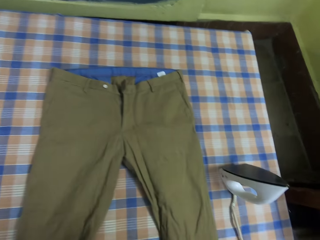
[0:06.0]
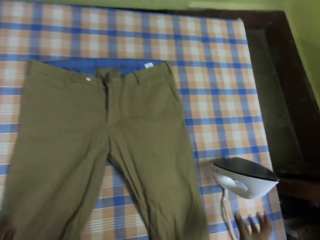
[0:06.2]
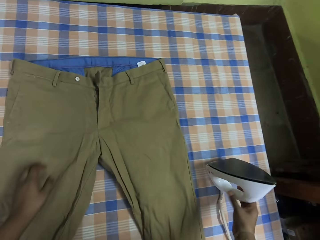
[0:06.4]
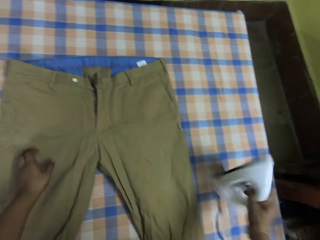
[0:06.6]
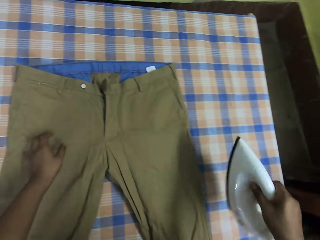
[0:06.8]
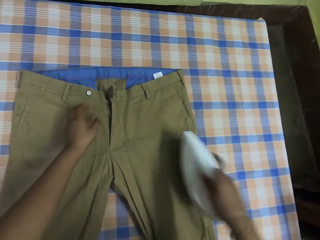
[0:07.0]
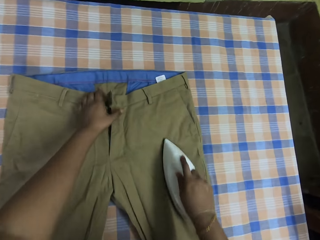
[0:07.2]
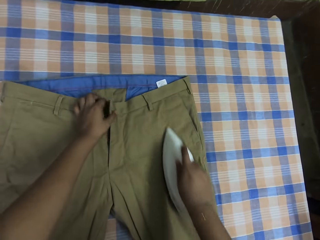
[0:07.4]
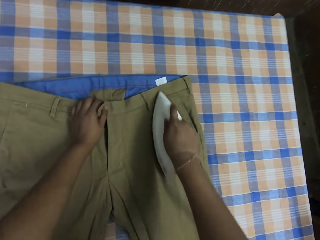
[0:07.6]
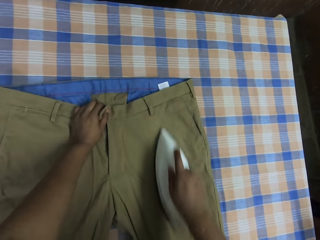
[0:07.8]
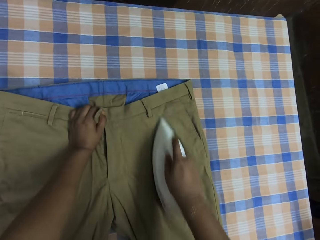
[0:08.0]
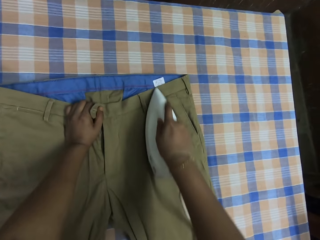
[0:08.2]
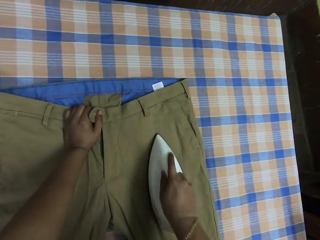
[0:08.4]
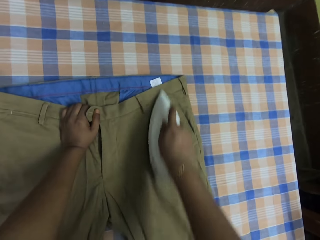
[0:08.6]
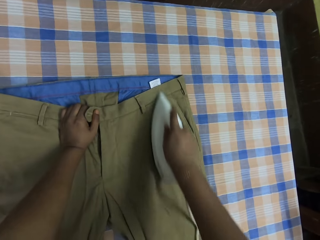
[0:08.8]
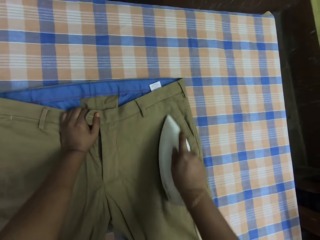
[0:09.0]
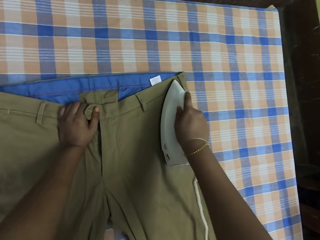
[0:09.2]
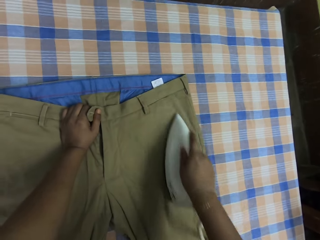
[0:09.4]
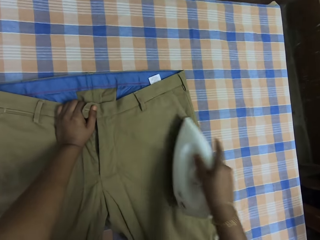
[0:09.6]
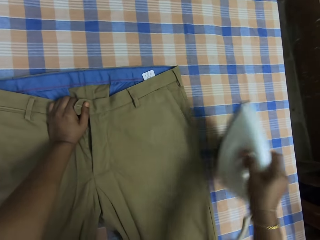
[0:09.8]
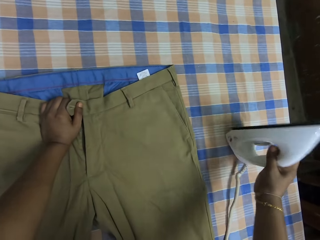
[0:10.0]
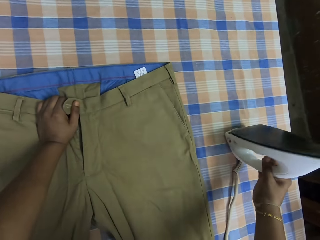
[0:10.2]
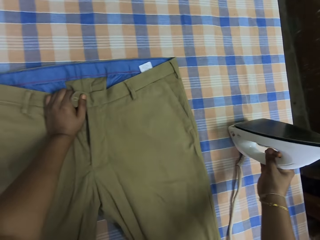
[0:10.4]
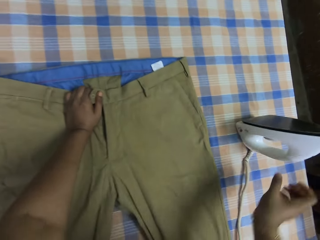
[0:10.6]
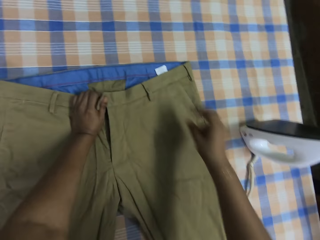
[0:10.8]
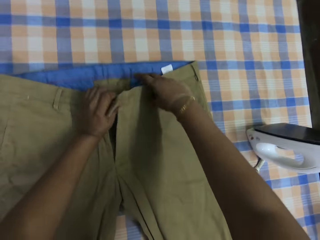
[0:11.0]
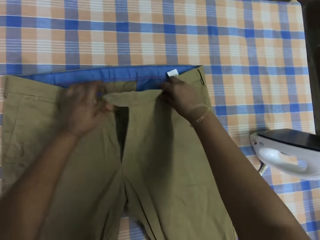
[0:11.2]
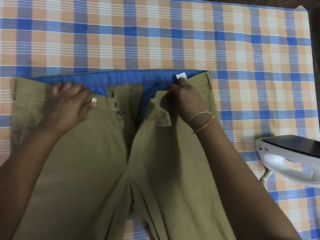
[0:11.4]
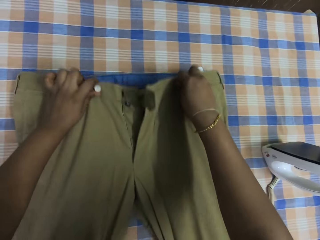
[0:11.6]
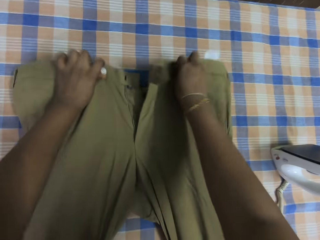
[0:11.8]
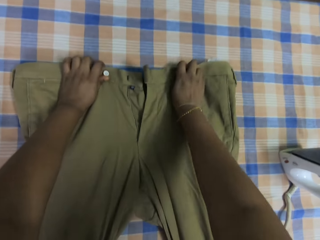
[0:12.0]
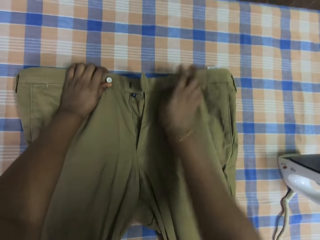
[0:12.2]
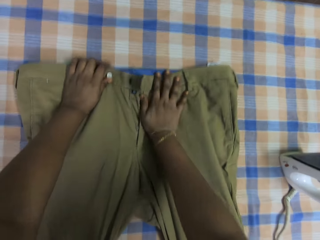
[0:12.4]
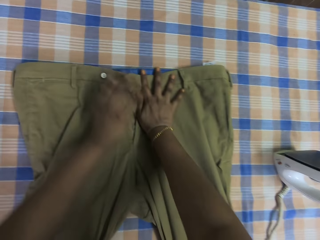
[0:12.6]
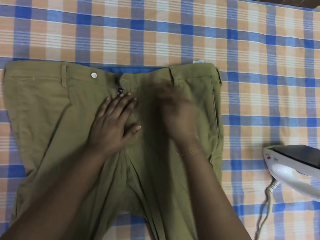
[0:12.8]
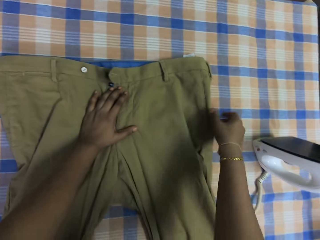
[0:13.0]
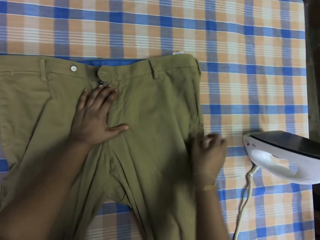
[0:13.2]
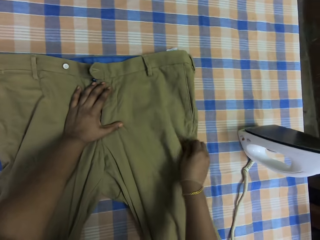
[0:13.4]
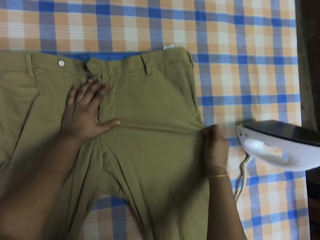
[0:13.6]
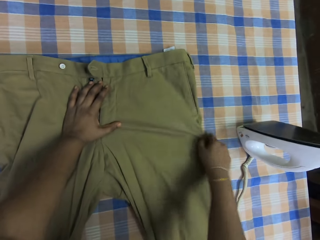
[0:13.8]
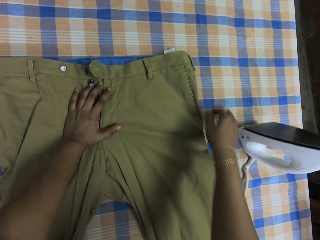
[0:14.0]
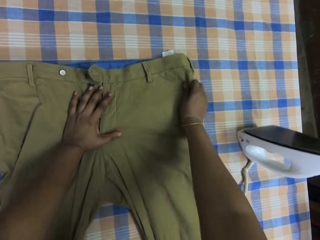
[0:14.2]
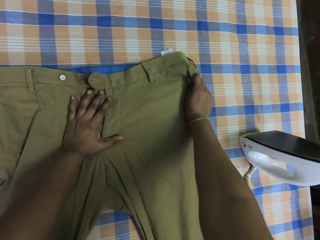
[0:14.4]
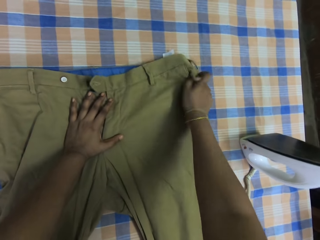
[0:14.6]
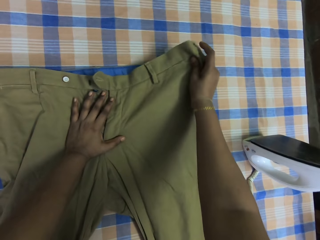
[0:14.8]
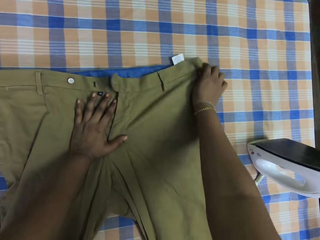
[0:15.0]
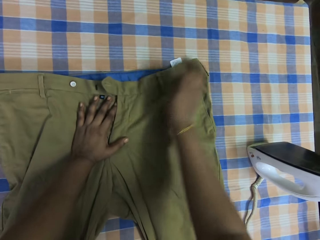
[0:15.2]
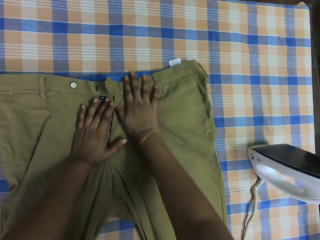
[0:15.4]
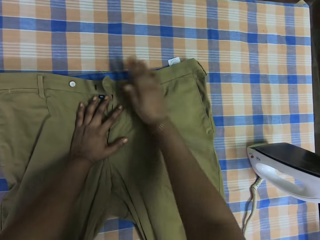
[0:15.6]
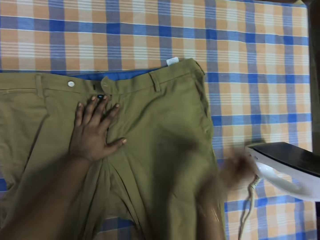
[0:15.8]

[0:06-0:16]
The camera wearer takes an iron or iron box from the table. They hold the trousers and iron the trousers with the iron box. They put the iron box on the table, hold the trousers, and straighten the trousers on the table.

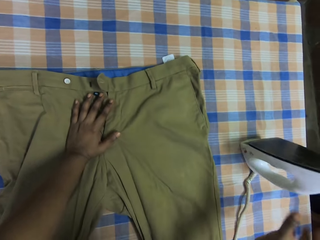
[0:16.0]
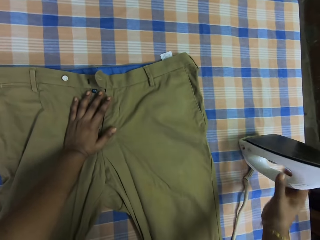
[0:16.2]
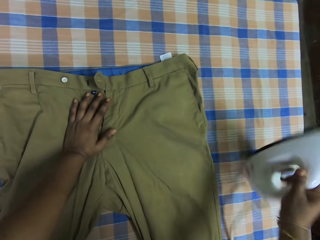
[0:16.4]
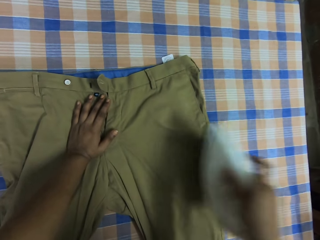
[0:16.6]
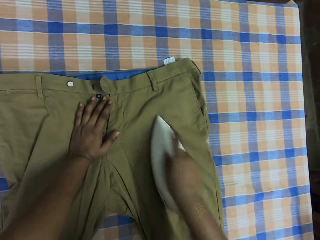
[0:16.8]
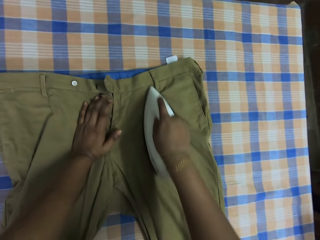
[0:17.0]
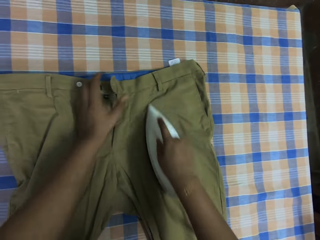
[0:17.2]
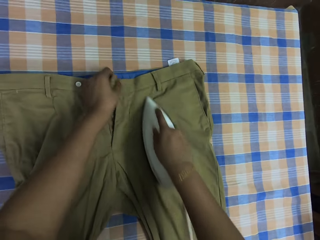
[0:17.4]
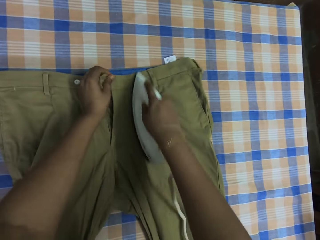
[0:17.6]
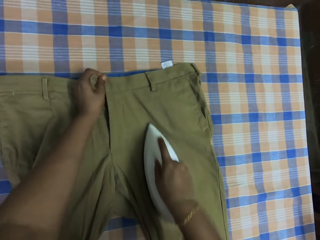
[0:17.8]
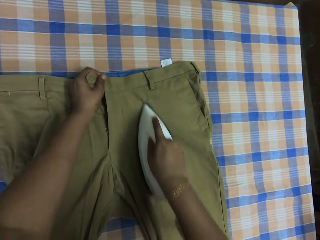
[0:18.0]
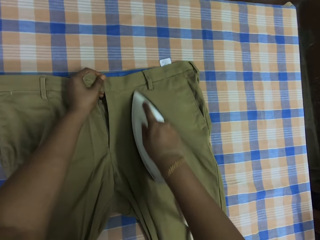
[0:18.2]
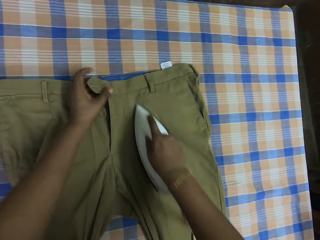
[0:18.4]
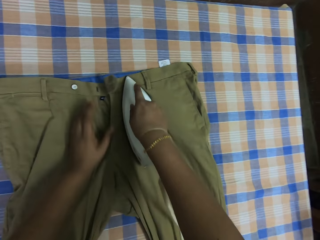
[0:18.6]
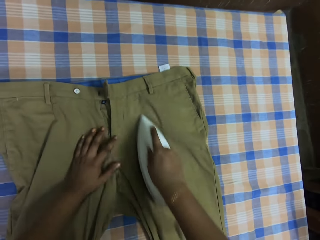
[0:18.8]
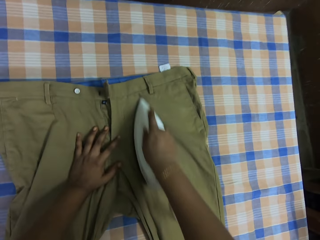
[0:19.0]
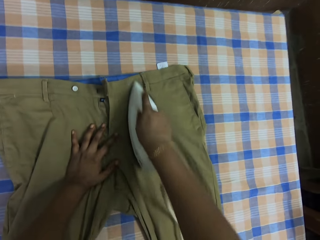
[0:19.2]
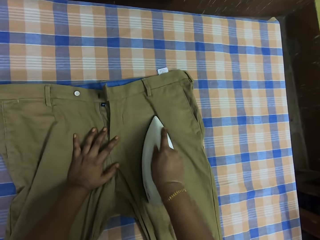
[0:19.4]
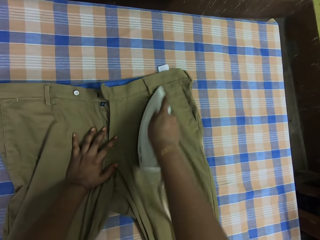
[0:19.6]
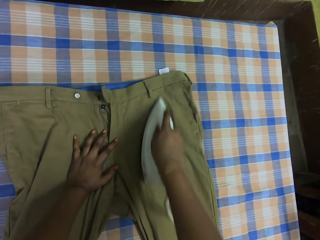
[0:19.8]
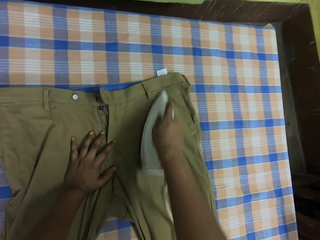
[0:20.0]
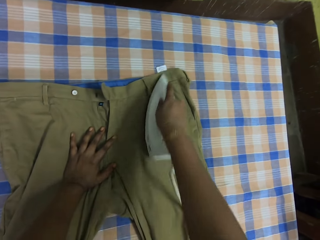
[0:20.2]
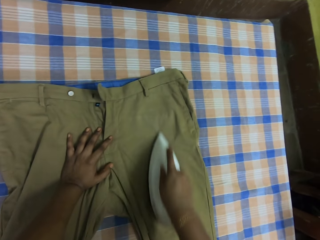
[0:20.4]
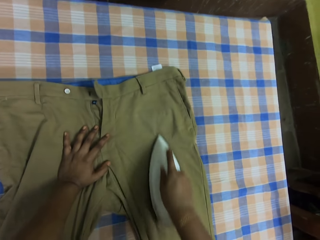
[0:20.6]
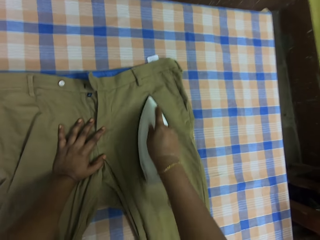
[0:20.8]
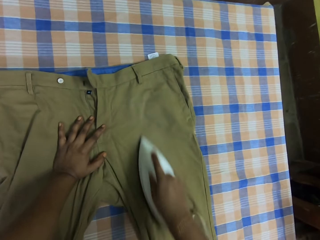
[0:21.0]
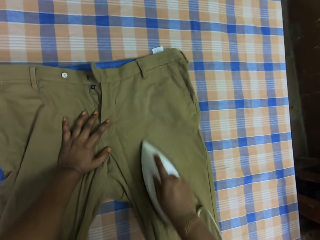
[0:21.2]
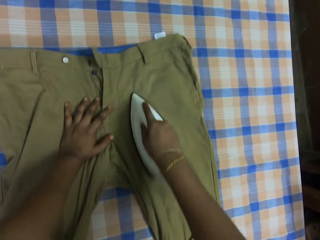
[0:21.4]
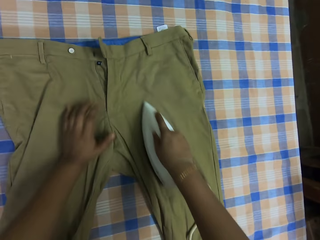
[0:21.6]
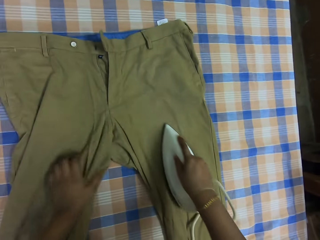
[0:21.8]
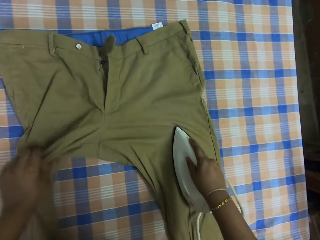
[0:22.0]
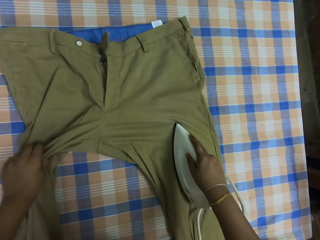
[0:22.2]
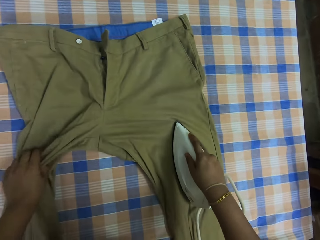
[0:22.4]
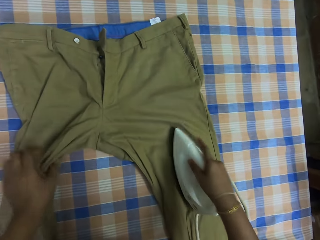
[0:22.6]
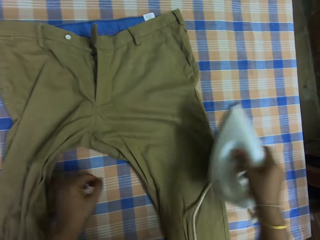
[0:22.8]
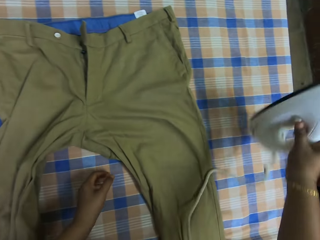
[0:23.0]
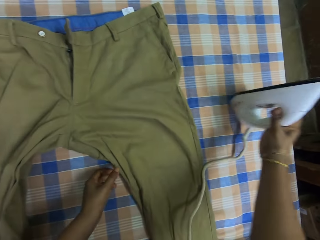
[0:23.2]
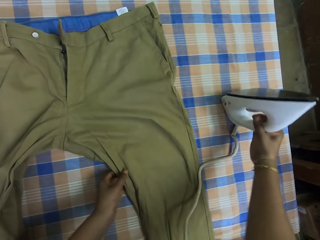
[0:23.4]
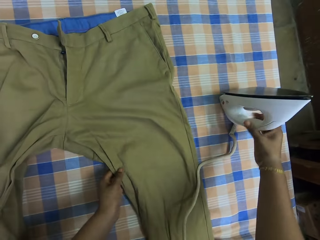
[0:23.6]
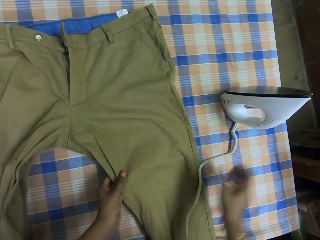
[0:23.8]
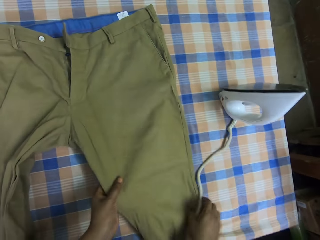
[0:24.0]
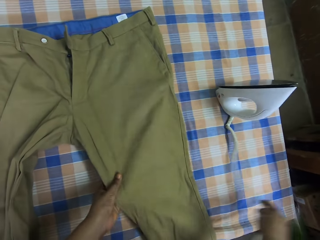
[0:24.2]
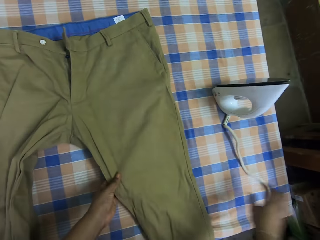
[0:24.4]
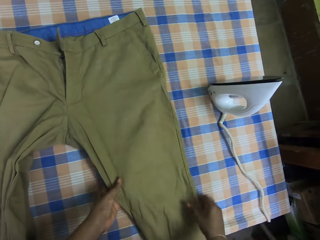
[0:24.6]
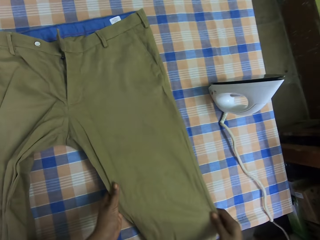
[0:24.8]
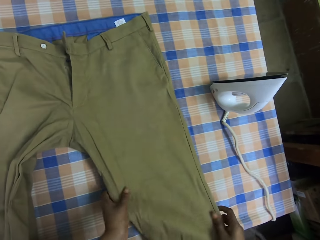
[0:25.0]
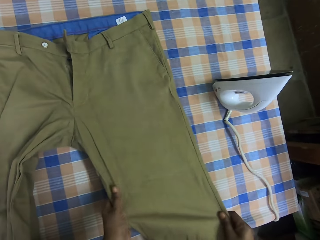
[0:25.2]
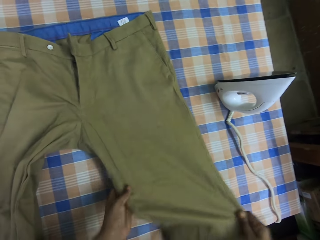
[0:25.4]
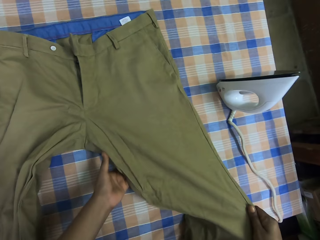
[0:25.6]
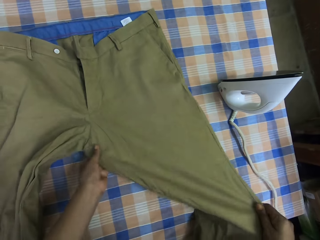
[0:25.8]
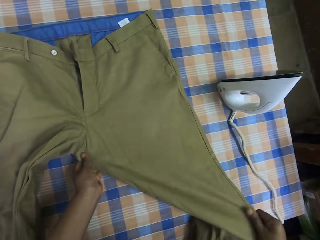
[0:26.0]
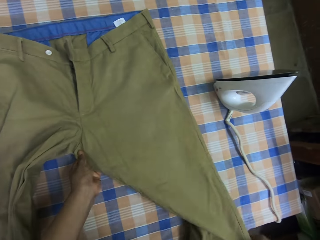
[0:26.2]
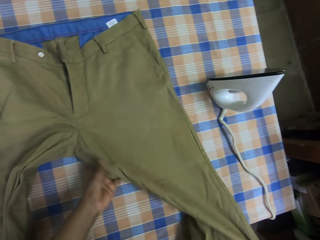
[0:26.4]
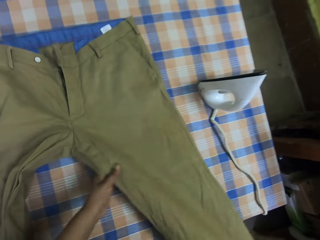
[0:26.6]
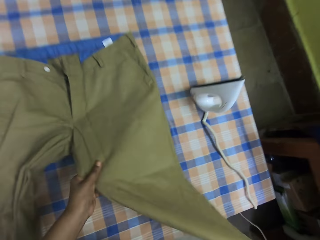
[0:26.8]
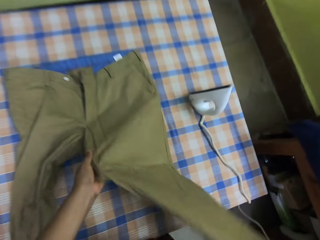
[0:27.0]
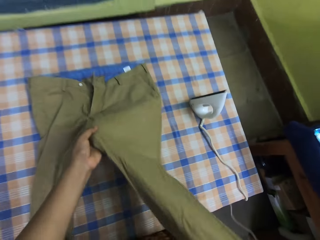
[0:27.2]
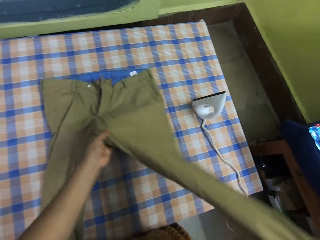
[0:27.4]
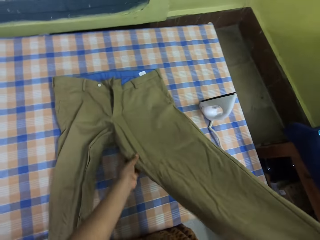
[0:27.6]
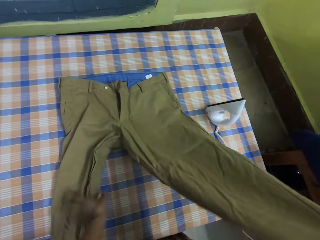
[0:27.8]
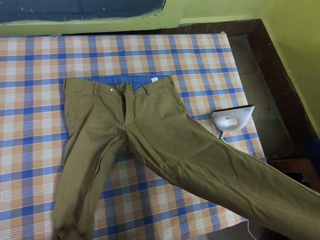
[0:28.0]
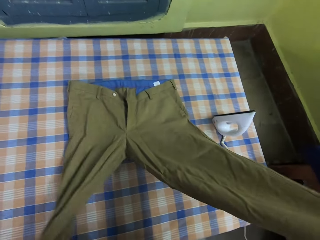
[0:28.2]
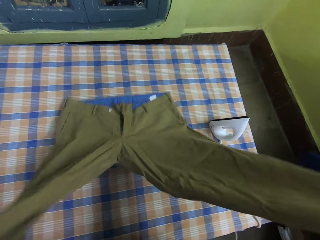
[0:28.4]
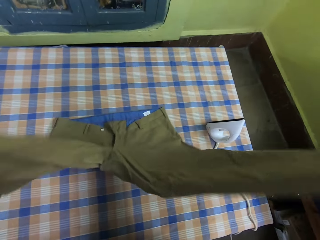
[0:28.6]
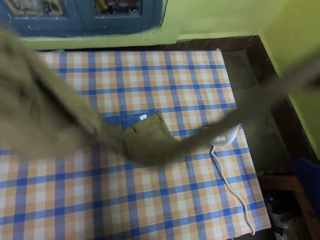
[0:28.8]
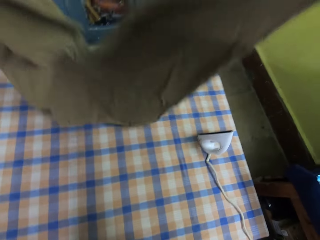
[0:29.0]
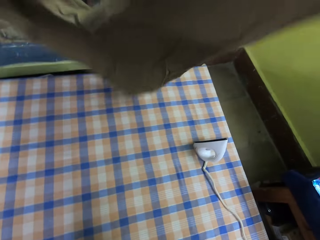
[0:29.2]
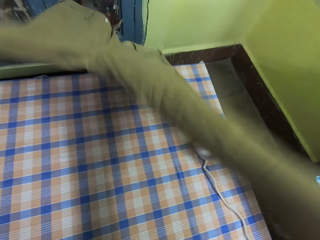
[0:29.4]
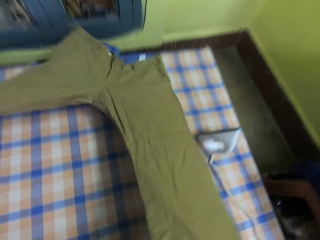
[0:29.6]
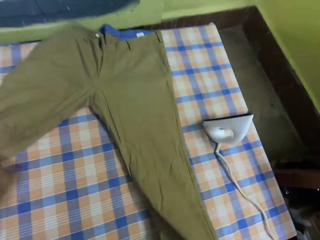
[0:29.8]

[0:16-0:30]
The camera wearer takes an iron or iron box from the table and holds the trousers. They iron the trousers with the iron box and hold the trousers. They straighten the trousers on the table and iron the trousers with the iron box. They iron the trousers with the iron box and hold the trousers. They iron the trousers with the iron box and straighten the trousers on the table. They put the iron box on the table, hold the trousers, and move the iron box power cable from the trousers. They straighten the trousers on the table. They lift up the trouser from the table.
